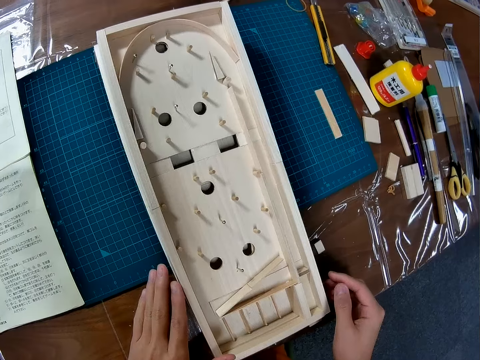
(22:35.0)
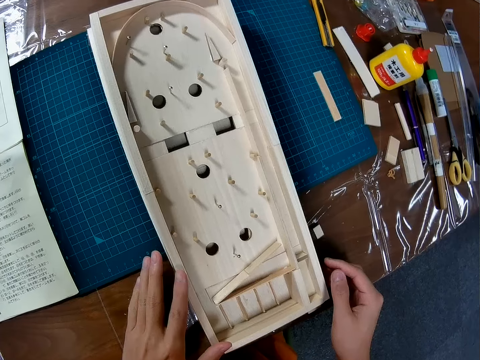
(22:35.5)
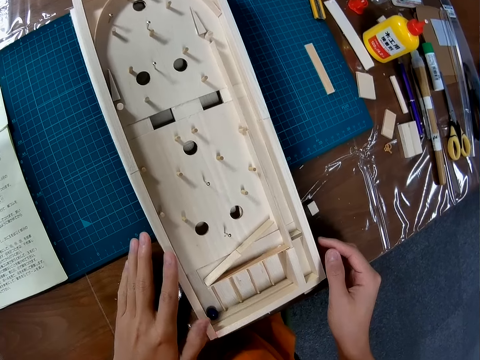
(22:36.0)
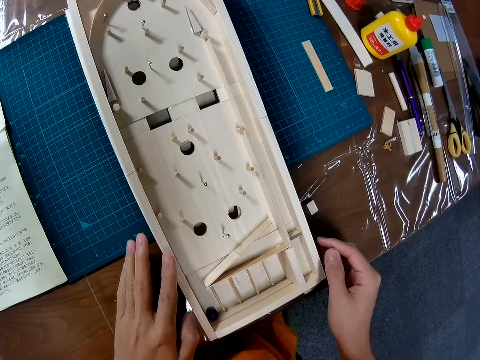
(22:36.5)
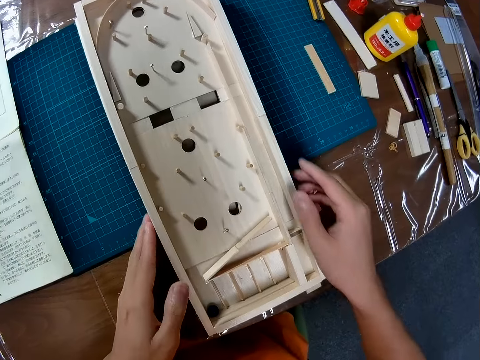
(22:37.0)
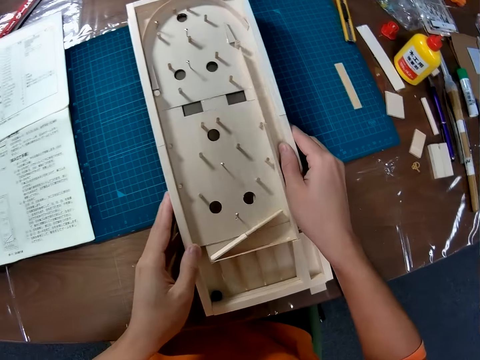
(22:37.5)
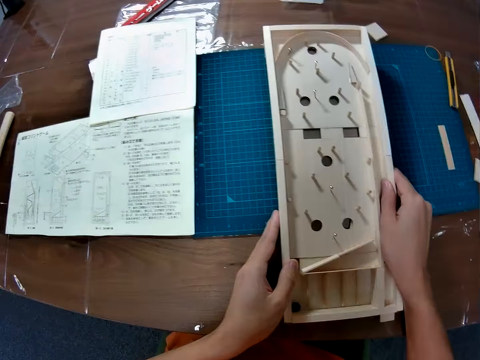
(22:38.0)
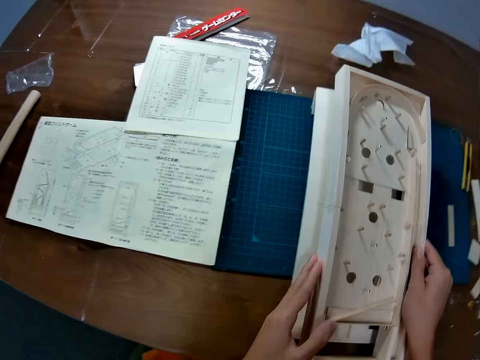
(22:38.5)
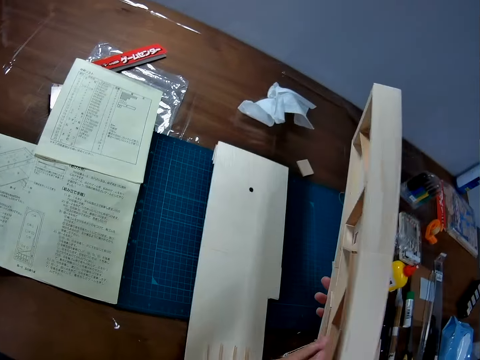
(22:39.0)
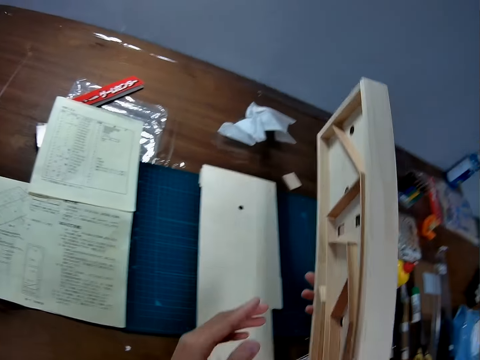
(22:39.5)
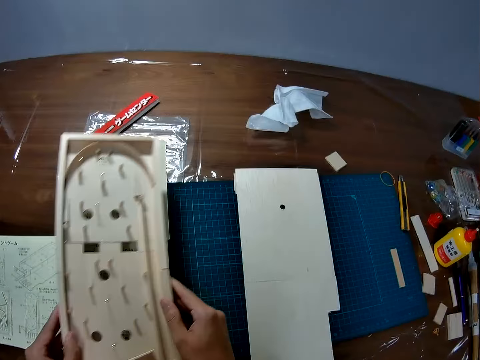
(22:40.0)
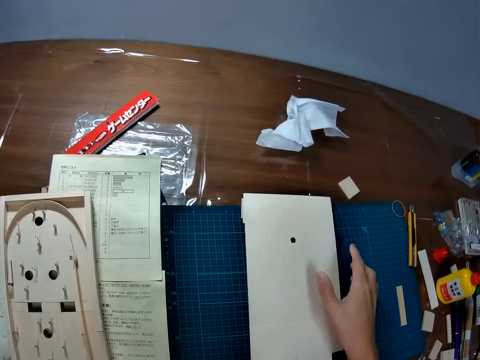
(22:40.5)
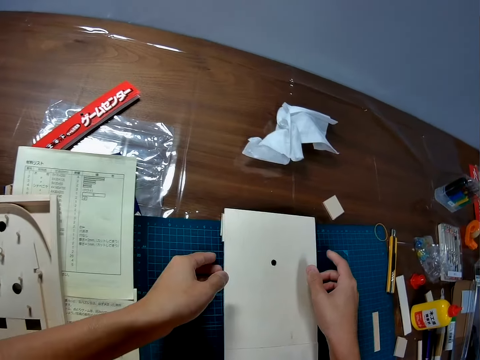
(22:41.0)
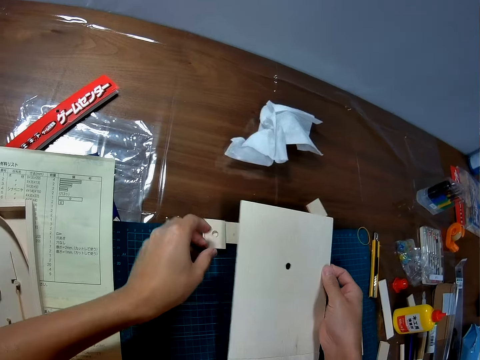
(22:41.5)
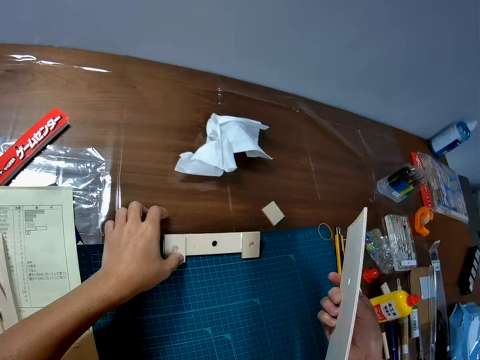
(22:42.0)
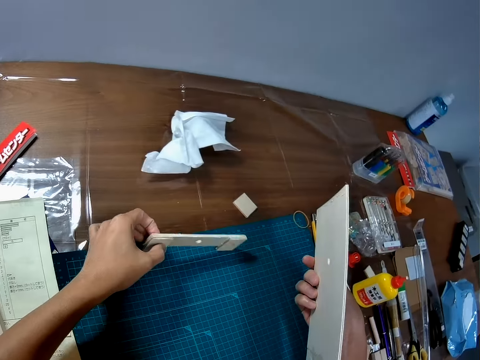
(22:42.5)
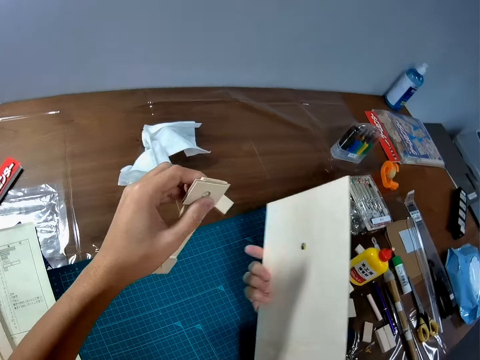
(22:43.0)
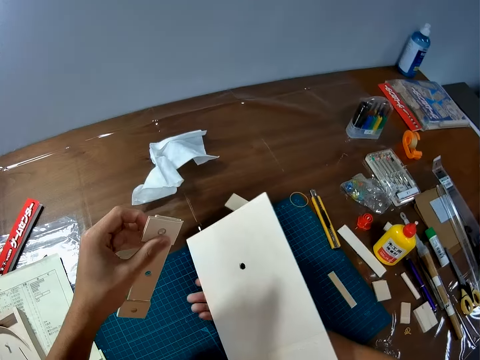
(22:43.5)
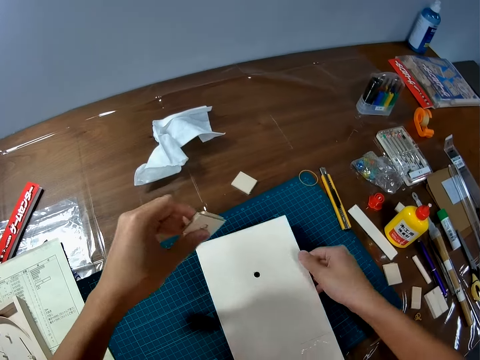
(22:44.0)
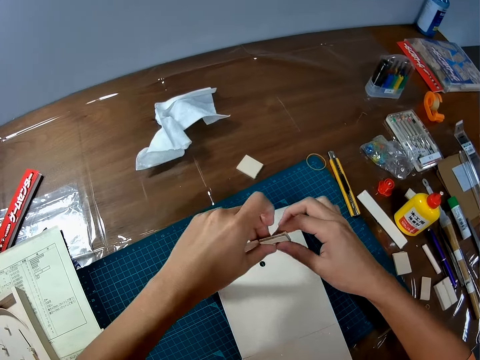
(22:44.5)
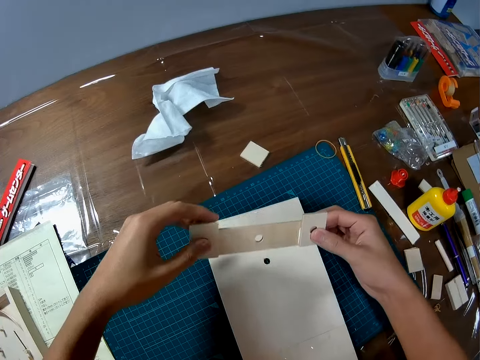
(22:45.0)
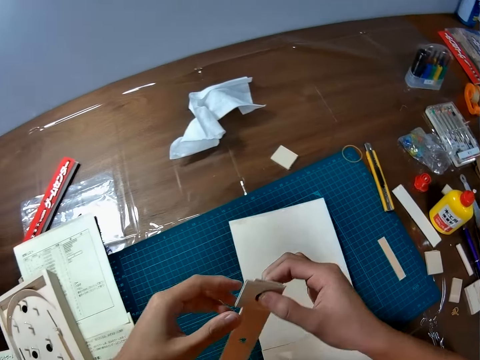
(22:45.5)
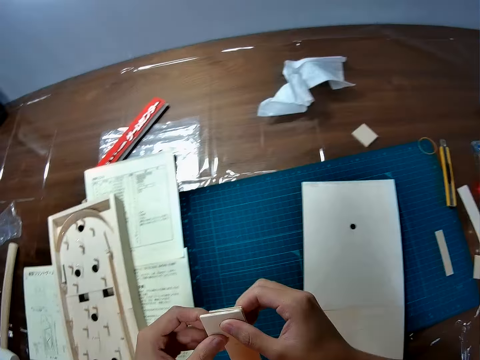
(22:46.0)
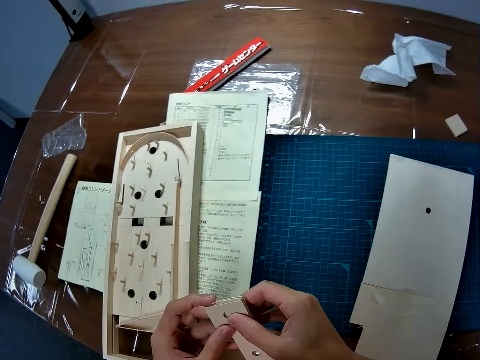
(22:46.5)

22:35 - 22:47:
The camera wearer picks up the play field of the game or board from the support. They flip the board. They drop the play field of the game on the table. They pick up the wooden support resting on the wooden piece. They flip the board. They pick up the wooden piece on the table. They drop the wooden support base on the table. They hold the piece of the board and move the piece towards them.

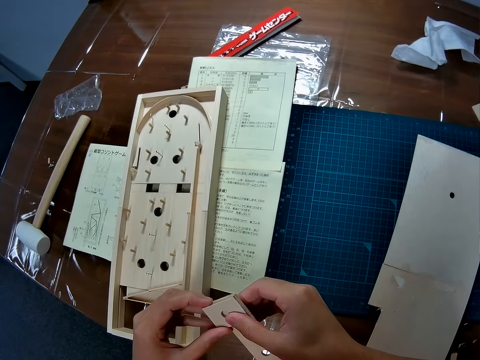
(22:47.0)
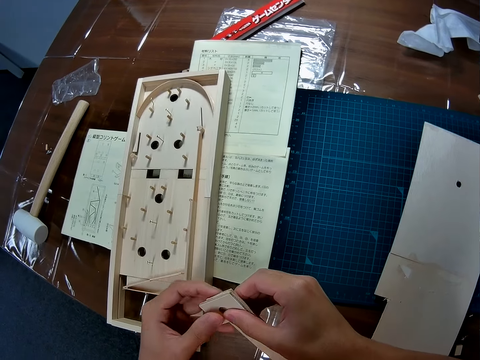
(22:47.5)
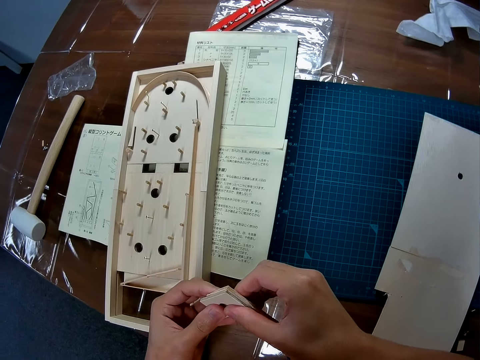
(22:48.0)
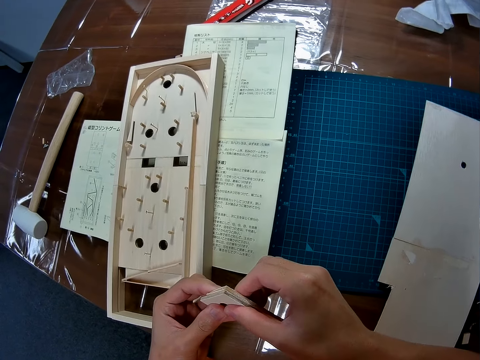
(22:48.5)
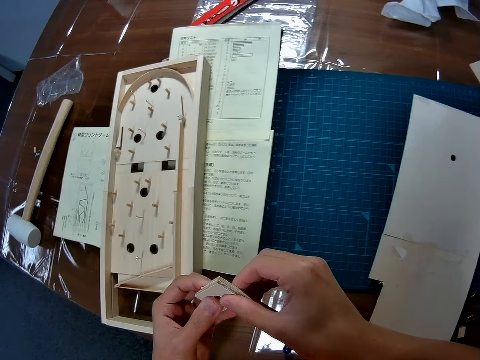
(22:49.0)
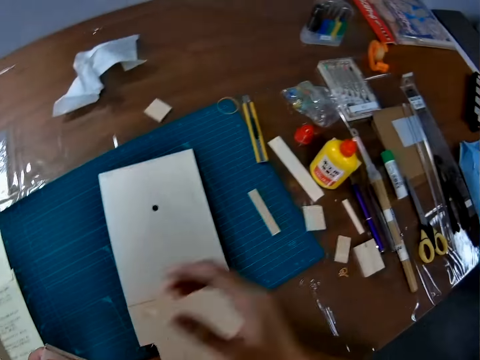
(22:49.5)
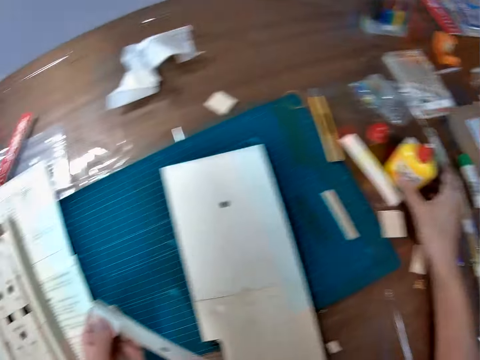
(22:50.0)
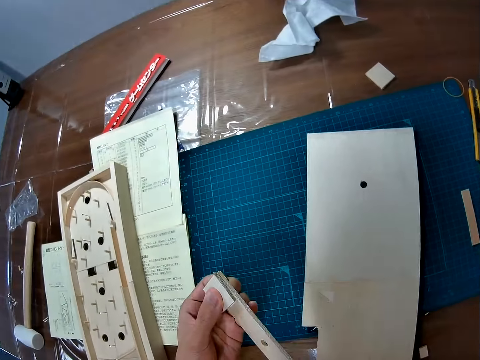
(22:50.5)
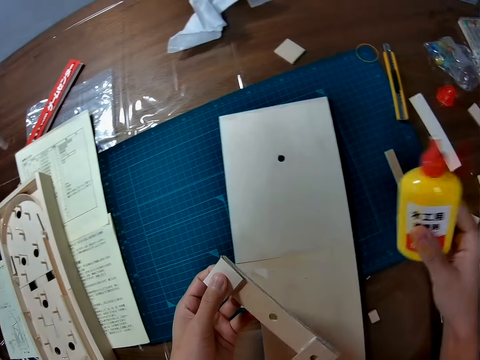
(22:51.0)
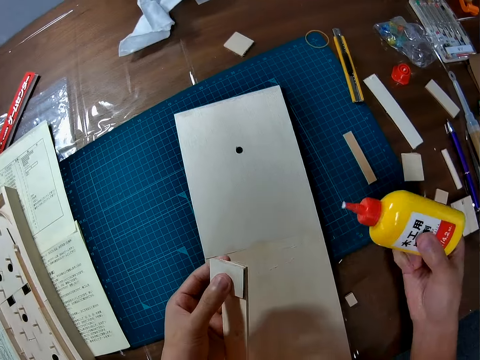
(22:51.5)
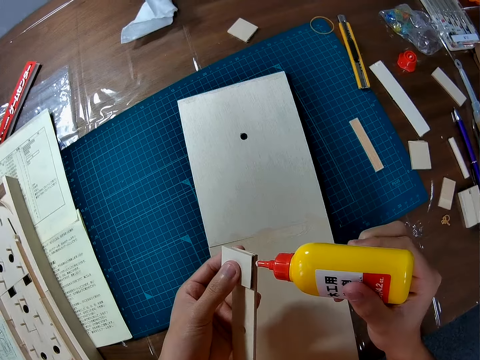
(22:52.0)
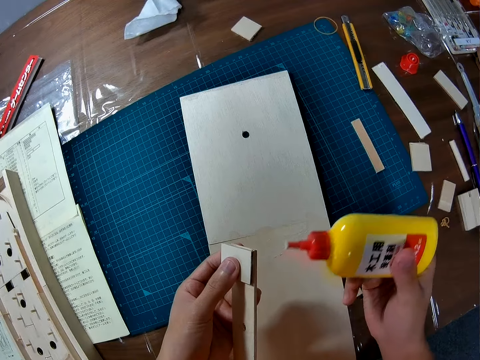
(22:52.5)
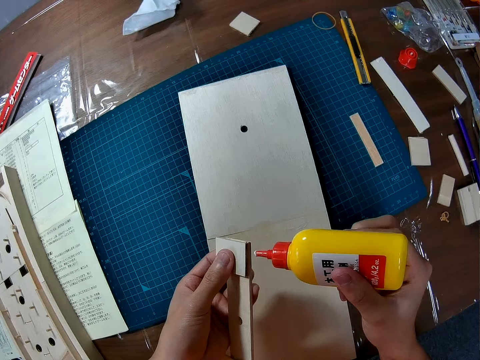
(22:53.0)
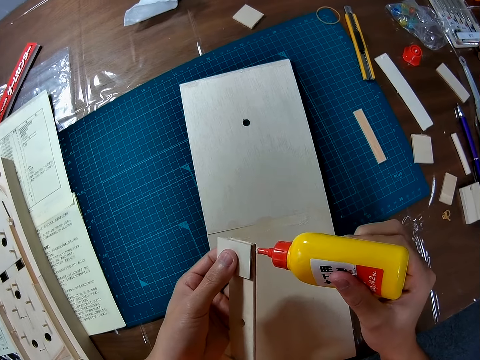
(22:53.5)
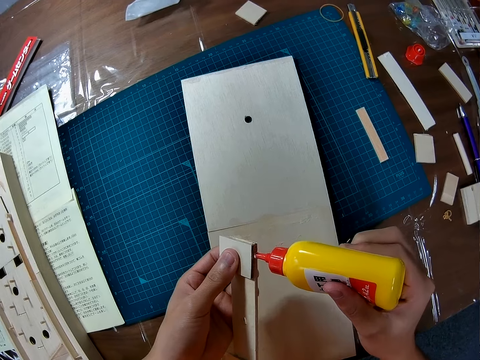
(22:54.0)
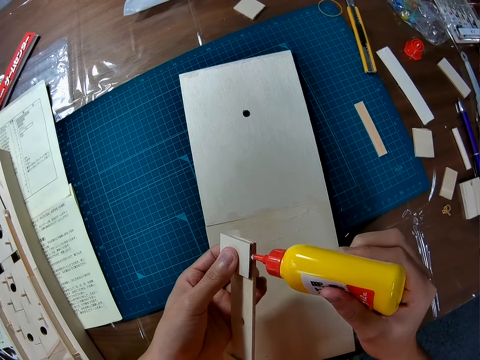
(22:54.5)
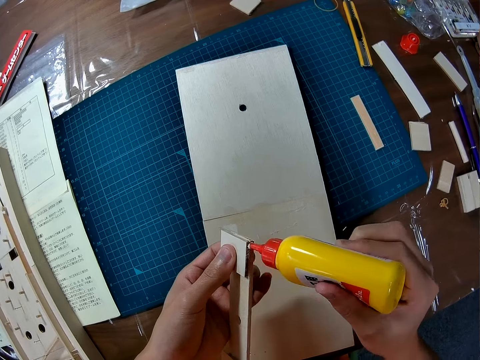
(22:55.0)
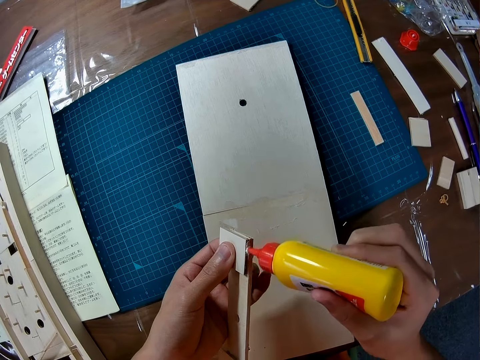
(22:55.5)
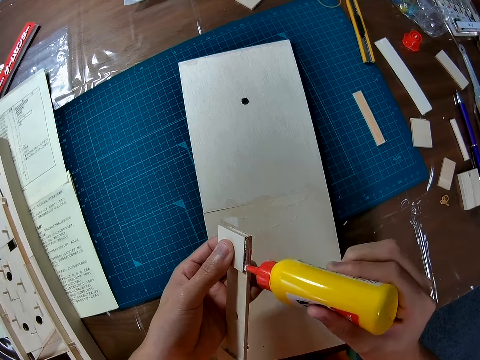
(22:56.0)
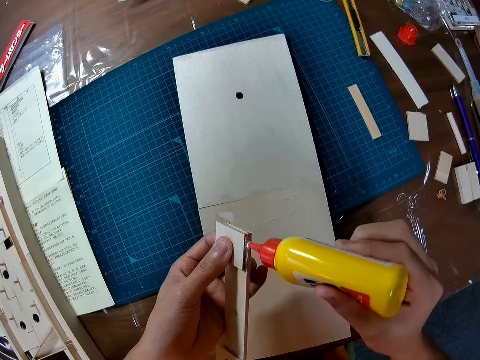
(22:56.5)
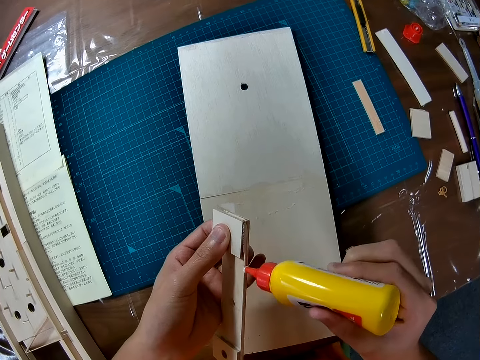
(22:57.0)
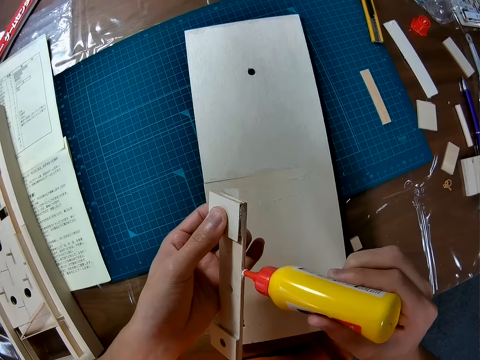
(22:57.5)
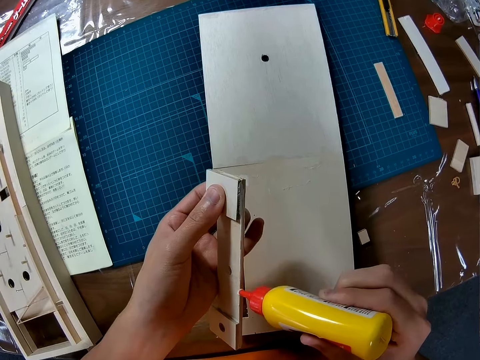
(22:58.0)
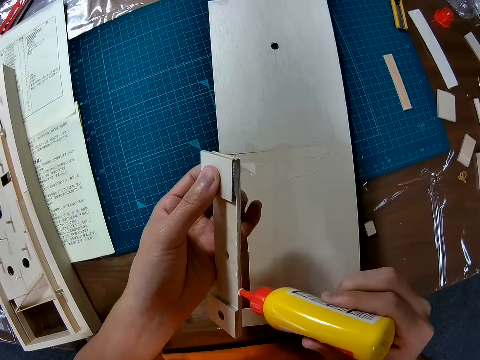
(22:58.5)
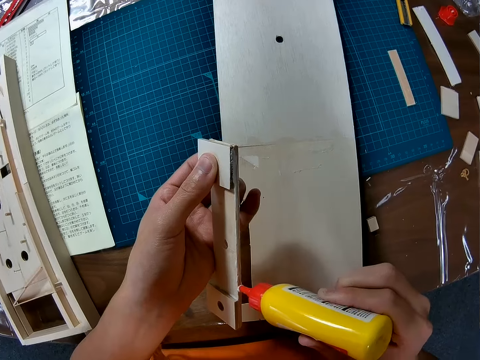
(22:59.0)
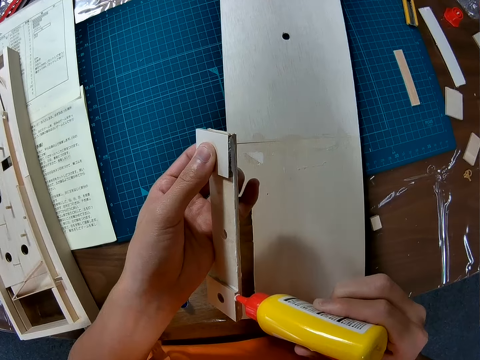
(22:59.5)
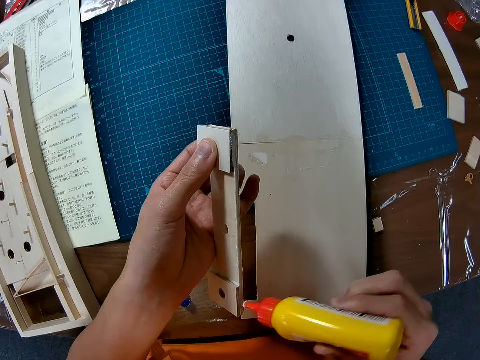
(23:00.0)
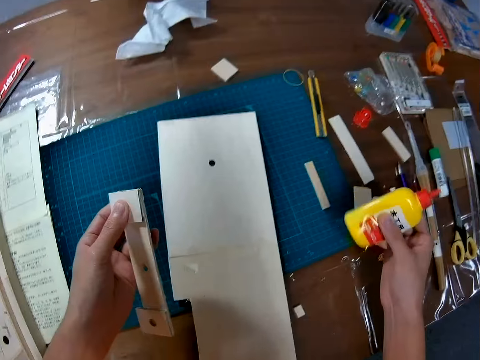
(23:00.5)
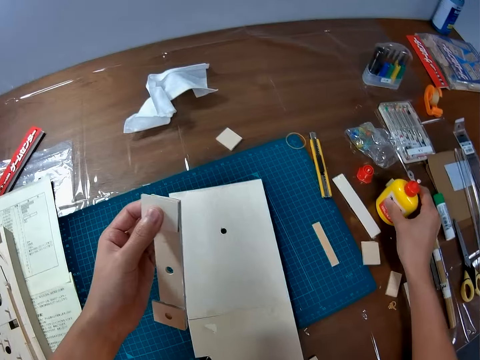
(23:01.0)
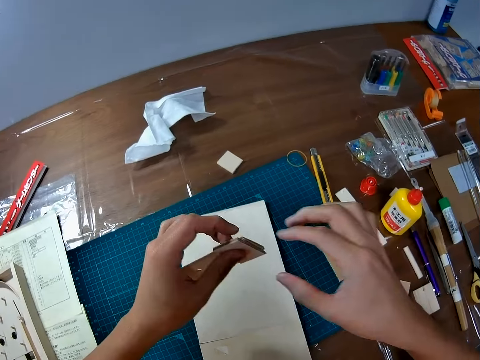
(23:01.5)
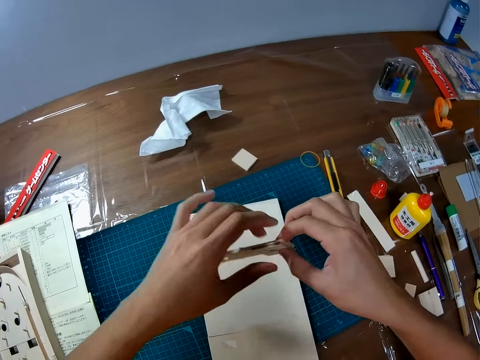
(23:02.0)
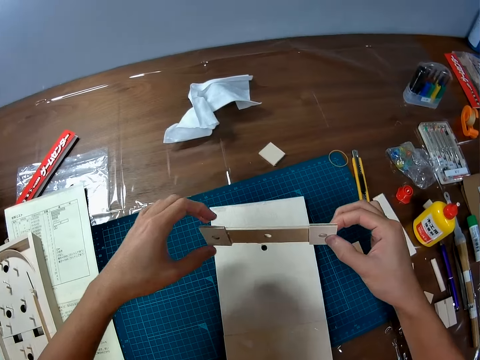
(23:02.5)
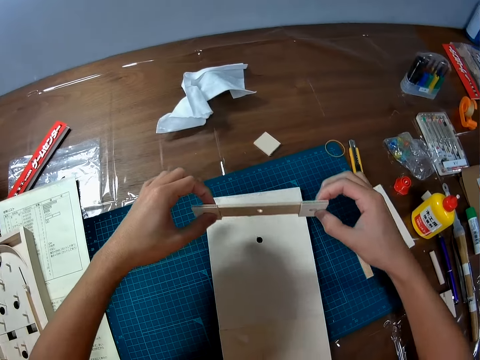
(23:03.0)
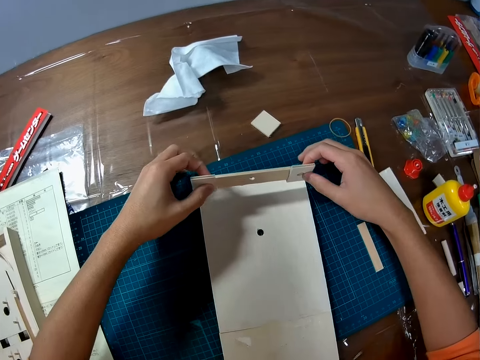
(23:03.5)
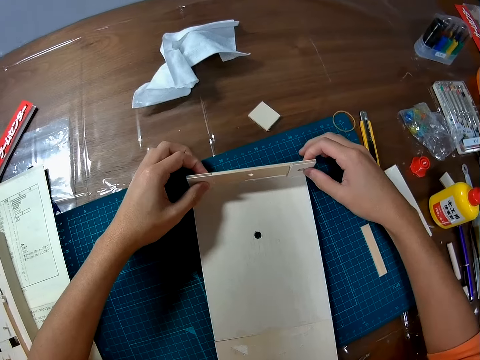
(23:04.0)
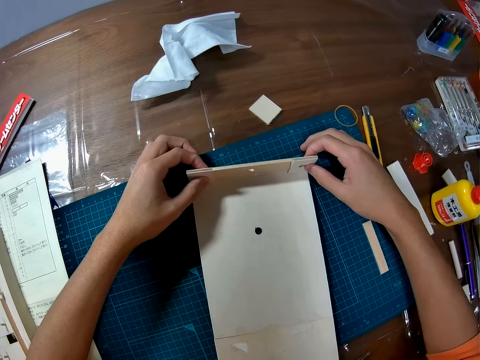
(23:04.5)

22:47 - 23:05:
The camera wearer stares at the pinball machine. She looks away from the pinball machine, moves her hand forwards, holds the bottle of glue with her hand and moves the bottle towards the piece of wood. She picks up the glue from the table with her right hand. She applies glue from the plastic bottle to the edge of the second wooden mechanical model piece. She moves her hand forwards and places the bottle of glue on the table. She moves her hand towards the piece of wood. She holds the piece of wood with both her hands. She lowers the piece of wood towards the board. She places the second wooden mechanical model piece on the edge of the first wooden mechanical model piece on the table.
